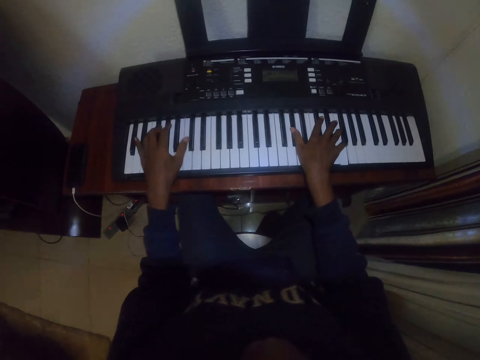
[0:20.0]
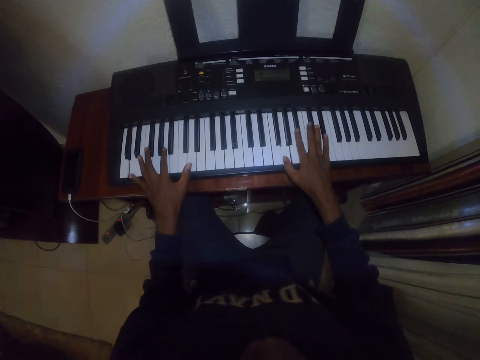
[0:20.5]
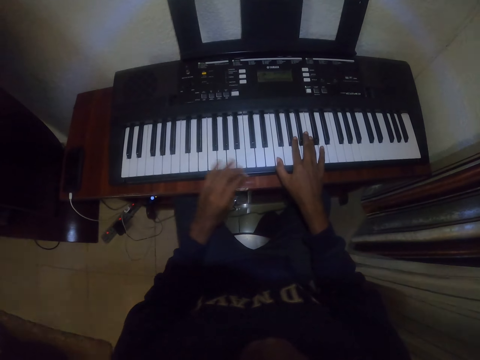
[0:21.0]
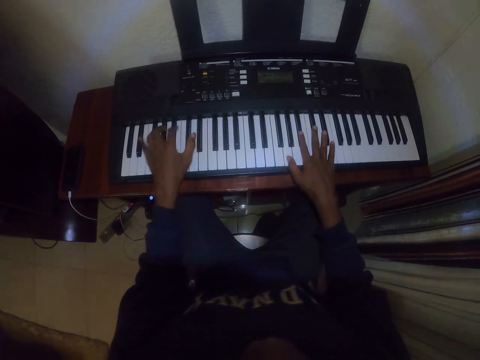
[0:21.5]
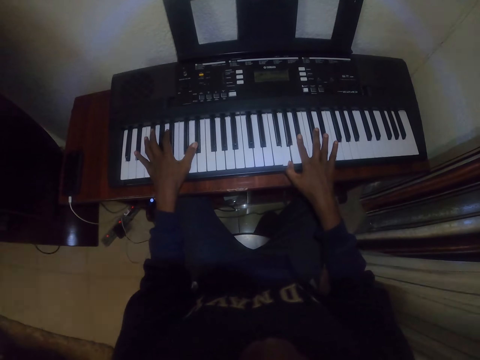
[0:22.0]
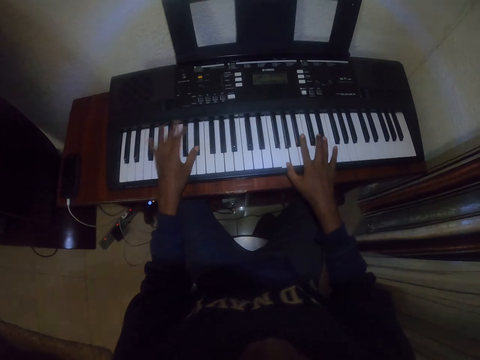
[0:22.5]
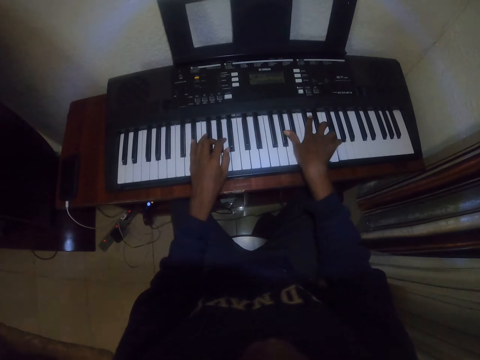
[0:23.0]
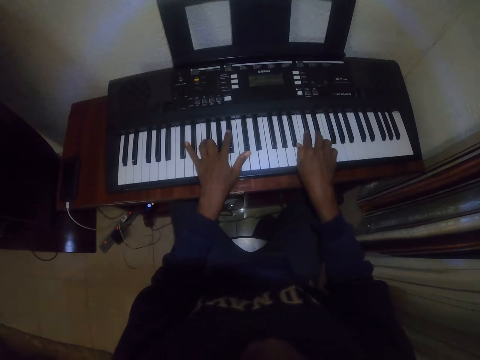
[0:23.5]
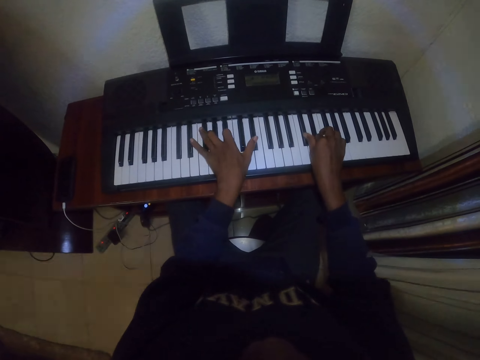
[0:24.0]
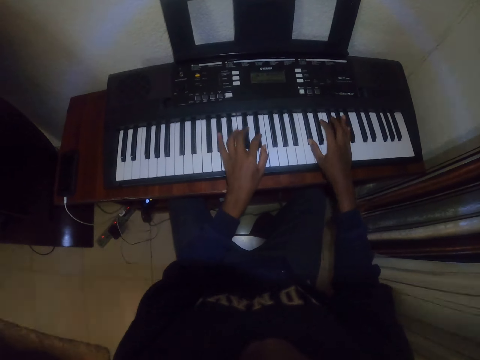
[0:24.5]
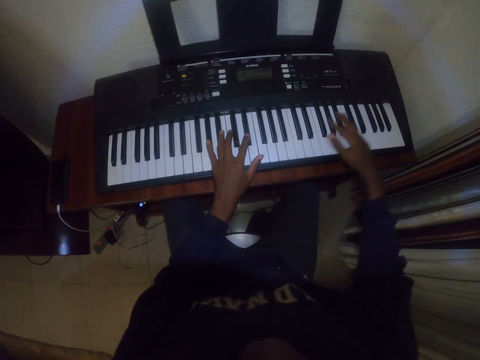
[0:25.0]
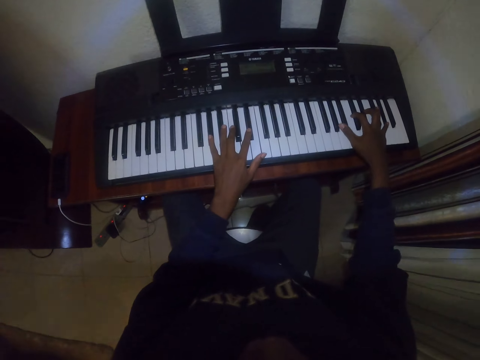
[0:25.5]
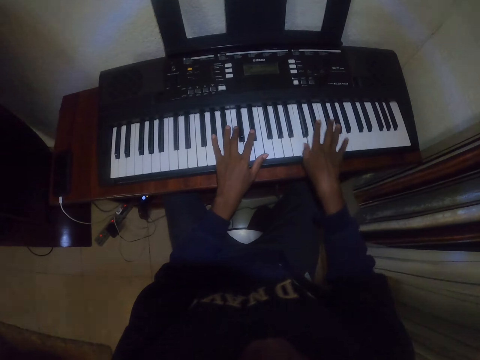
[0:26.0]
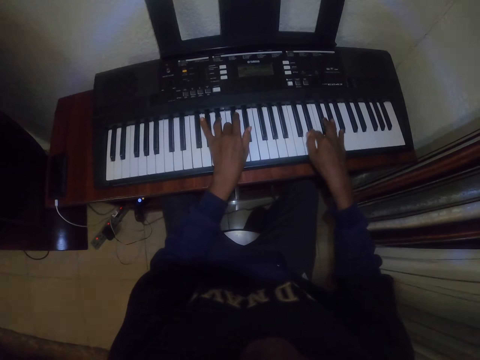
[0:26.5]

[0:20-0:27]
The camera wearer lifts the left hand from the keyboard. They play the keyboard with both hands.

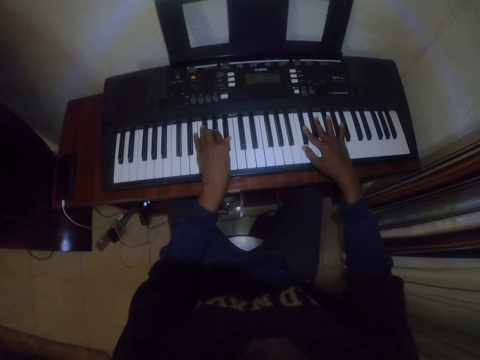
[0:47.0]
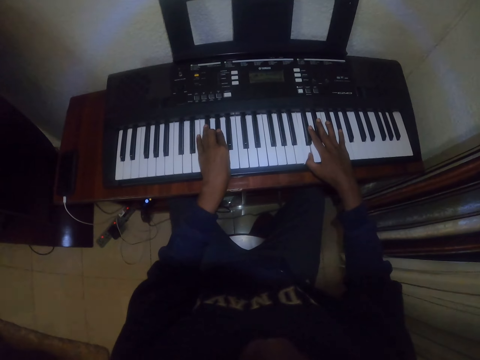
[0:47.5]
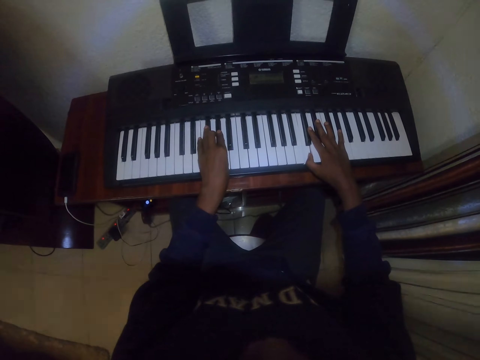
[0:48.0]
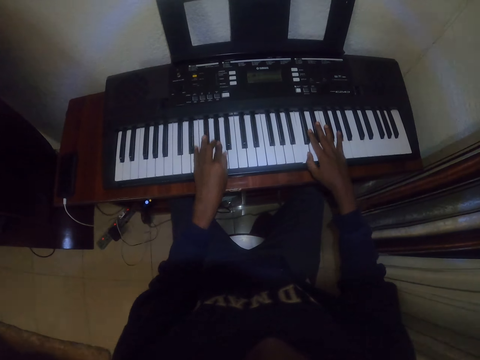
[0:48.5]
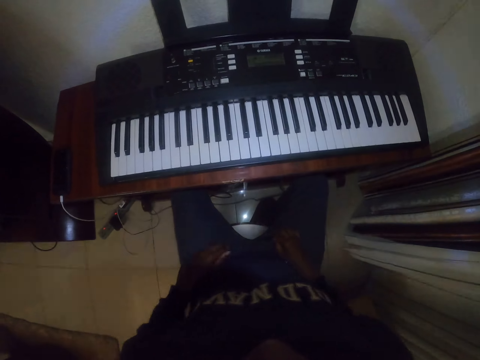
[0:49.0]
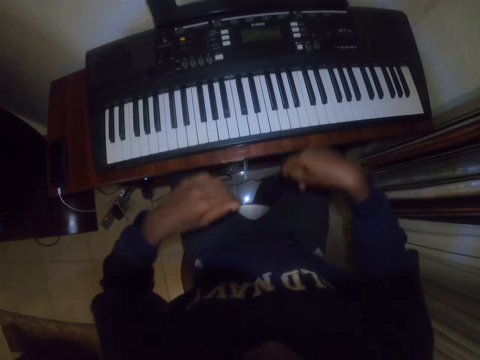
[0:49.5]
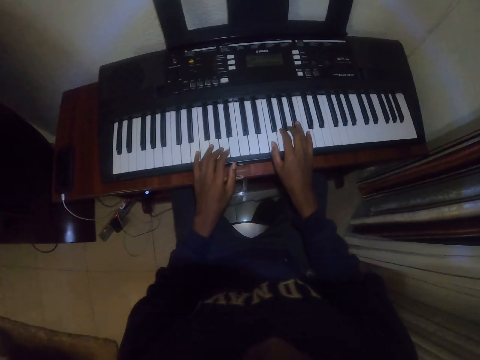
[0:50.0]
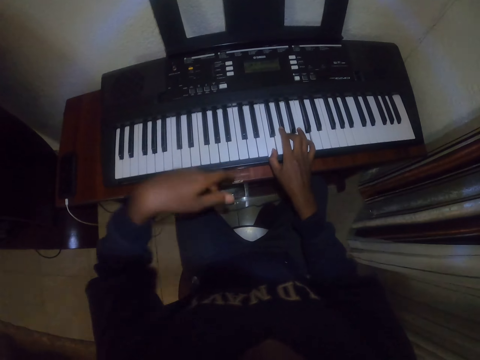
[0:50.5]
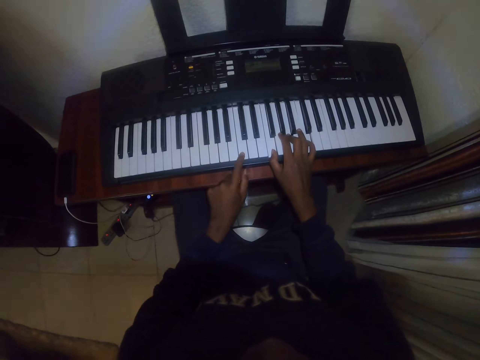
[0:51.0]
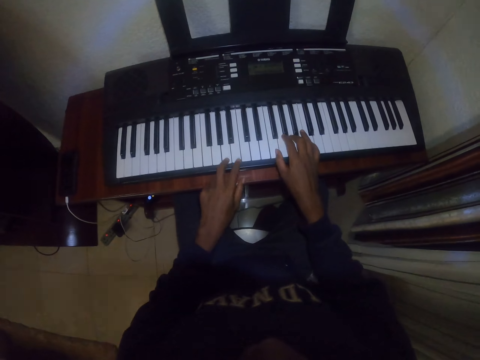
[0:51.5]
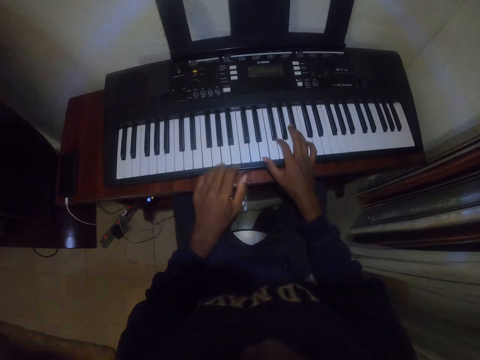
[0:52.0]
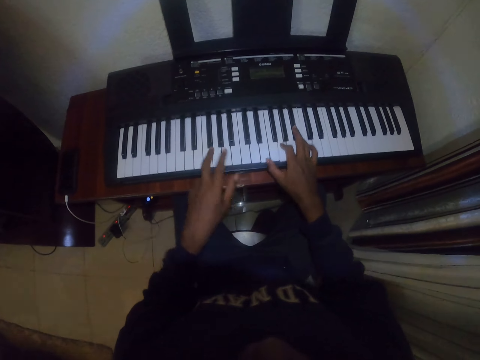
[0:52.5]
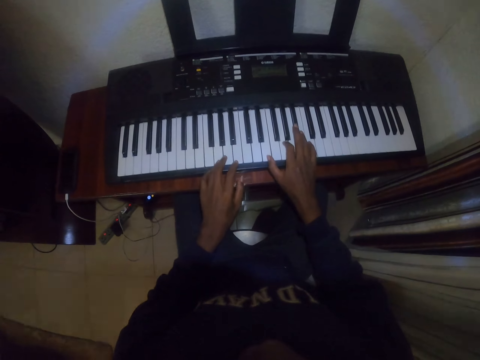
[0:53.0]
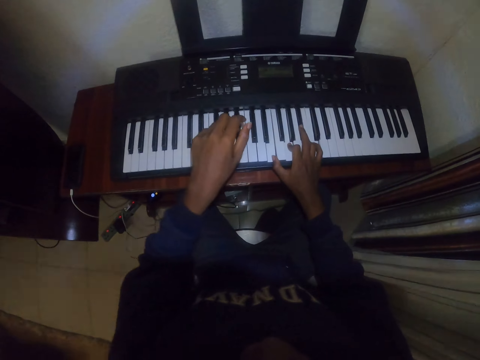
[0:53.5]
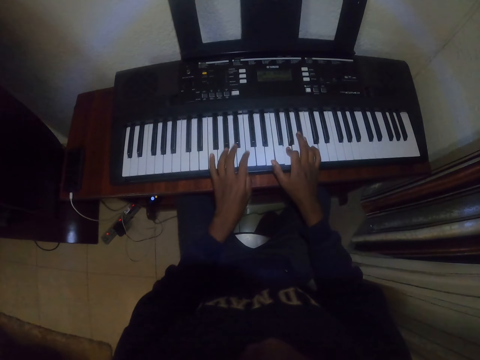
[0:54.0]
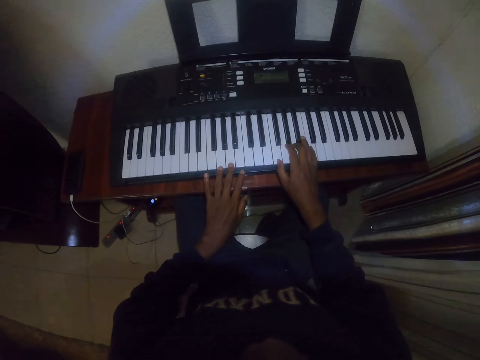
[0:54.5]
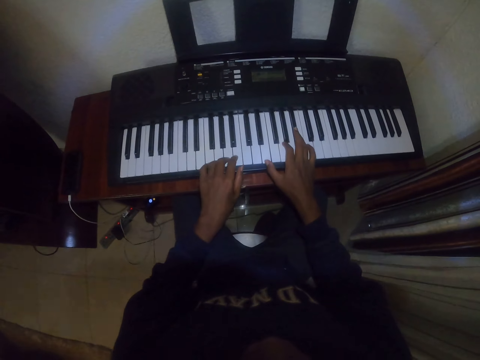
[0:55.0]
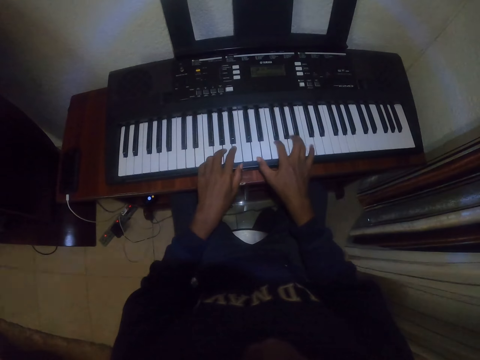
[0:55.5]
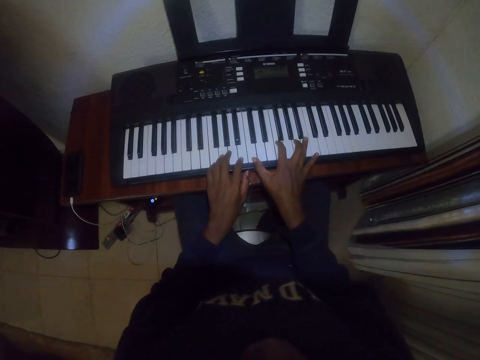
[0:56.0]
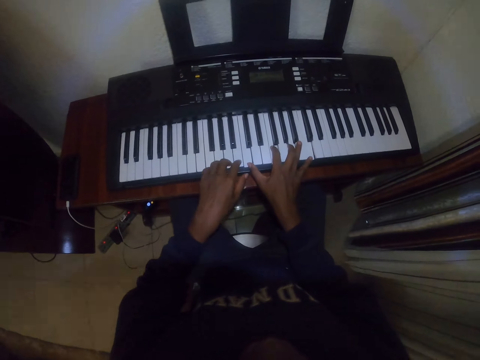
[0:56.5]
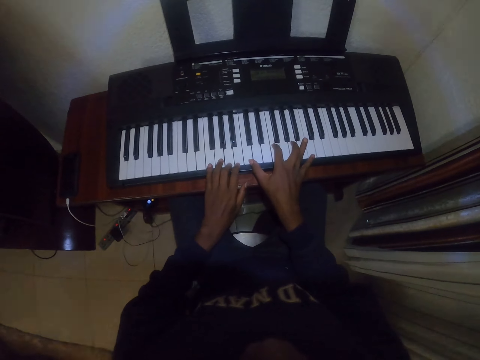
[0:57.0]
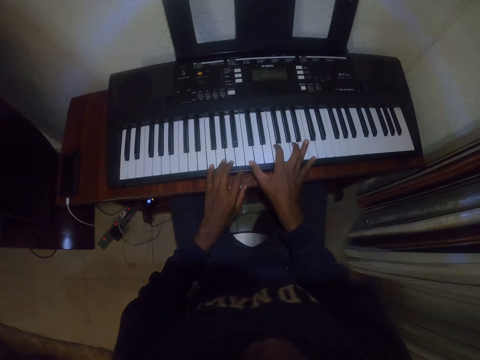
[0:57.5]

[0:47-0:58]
The camera wearer puts the hands on the thighs. They play the piano keyboard with both hands. They move the left hand on the keyboard.

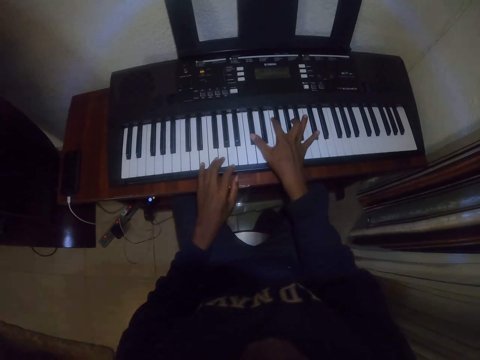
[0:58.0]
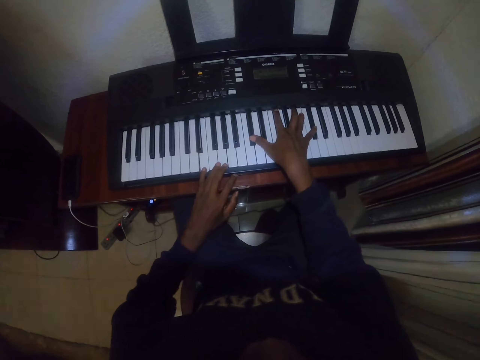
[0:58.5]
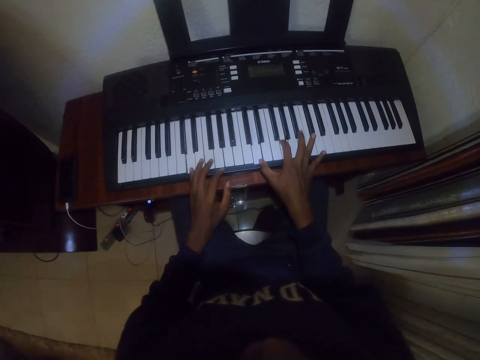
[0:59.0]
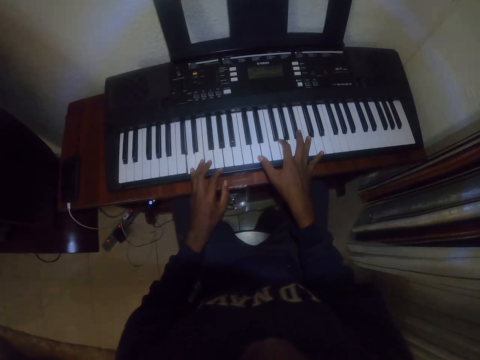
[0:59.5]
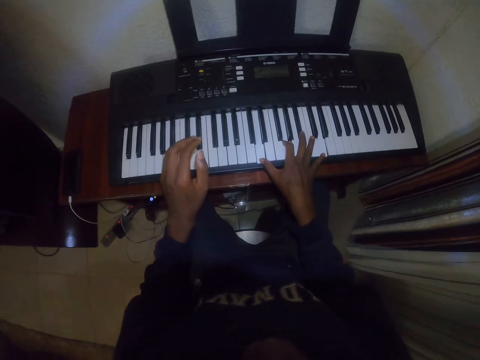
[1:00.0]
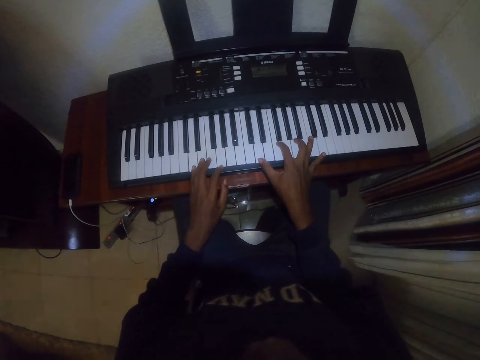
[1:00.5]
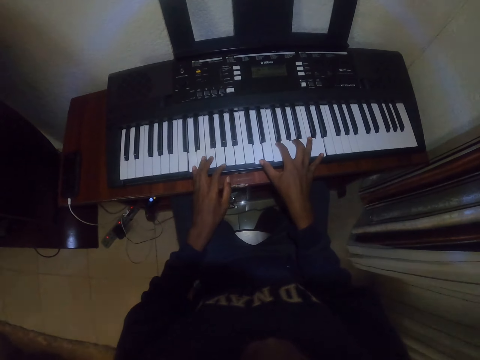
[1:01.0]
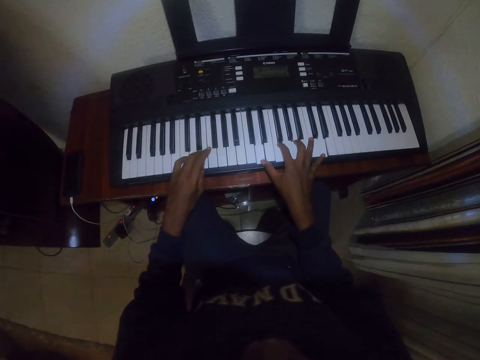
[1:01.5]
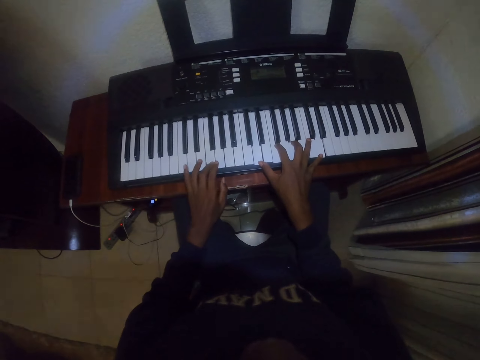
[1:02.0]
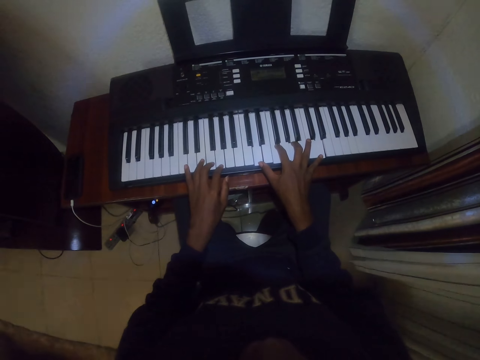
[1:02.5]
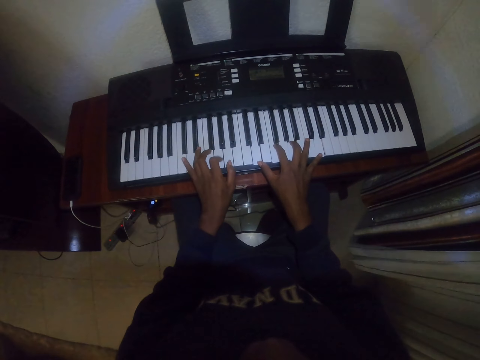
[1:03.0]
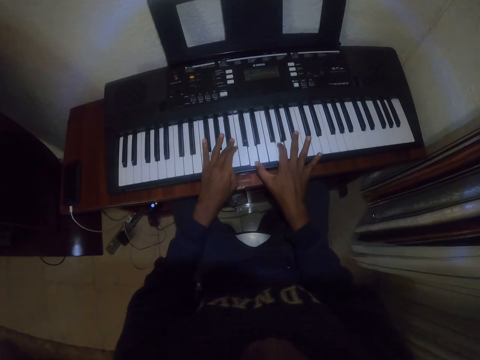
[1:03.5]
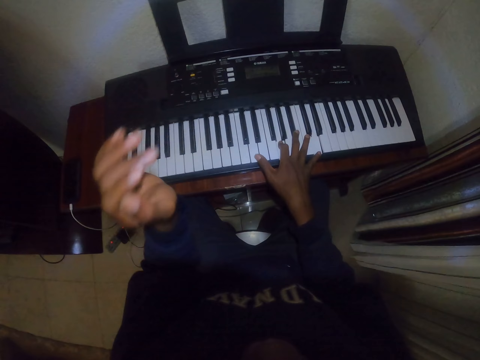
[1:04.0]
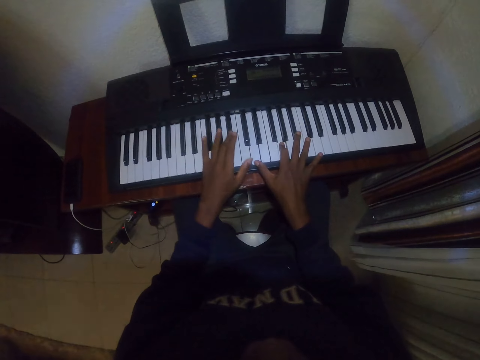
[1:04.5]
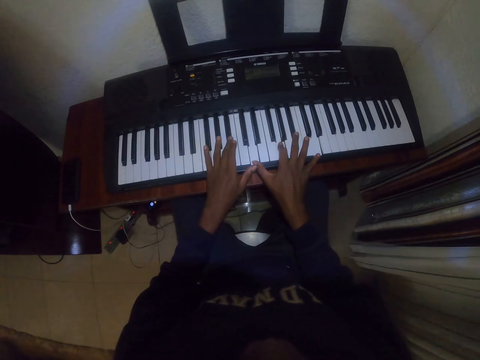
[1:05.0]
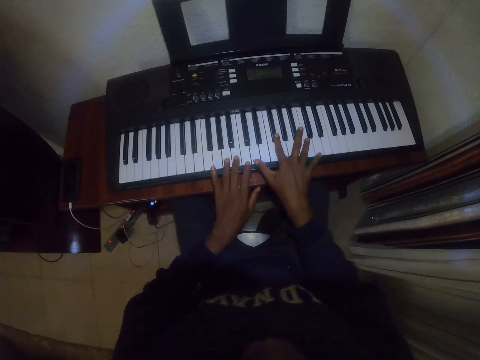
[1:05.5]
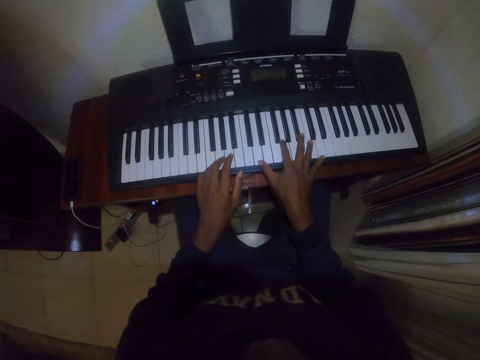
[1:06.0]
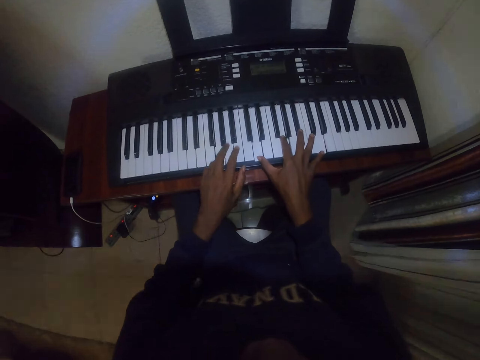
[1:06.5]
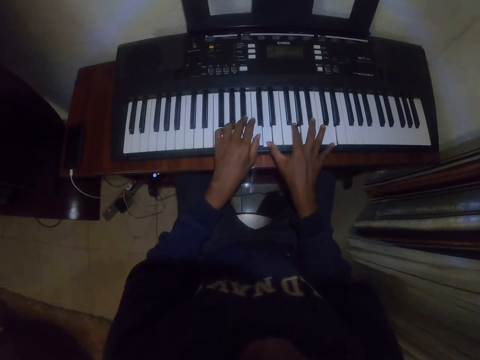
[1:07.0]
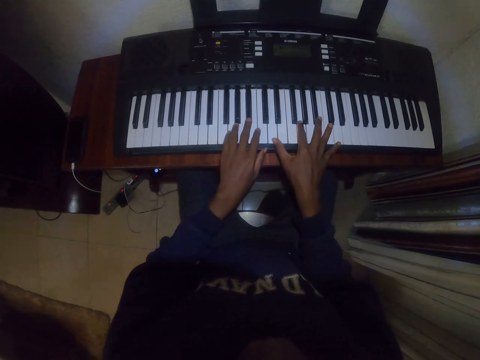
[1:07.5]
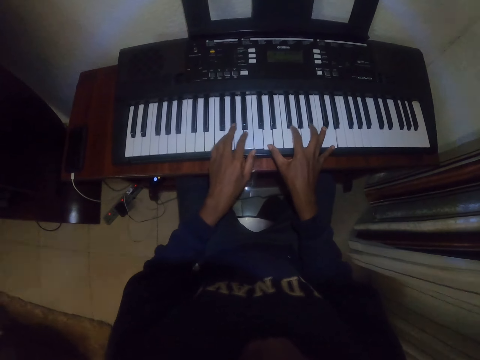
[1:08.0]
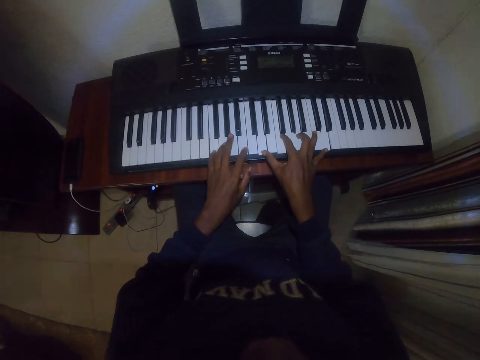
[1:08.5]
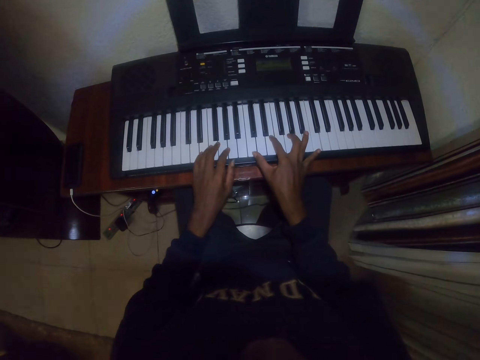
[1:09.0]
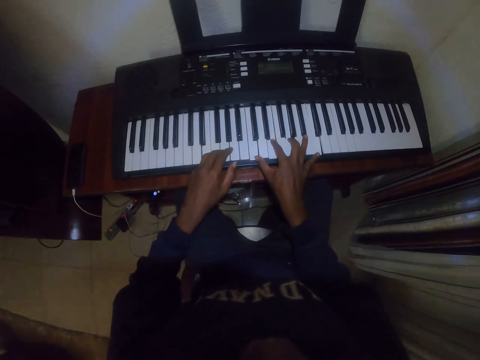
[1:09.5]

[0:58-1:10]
The camera wearer lifts up the left hand. They play the keyboard with both hands.
